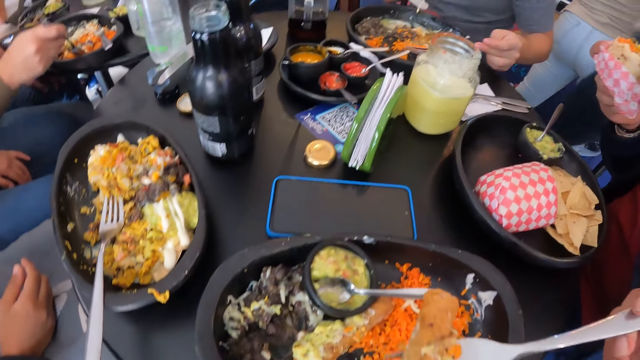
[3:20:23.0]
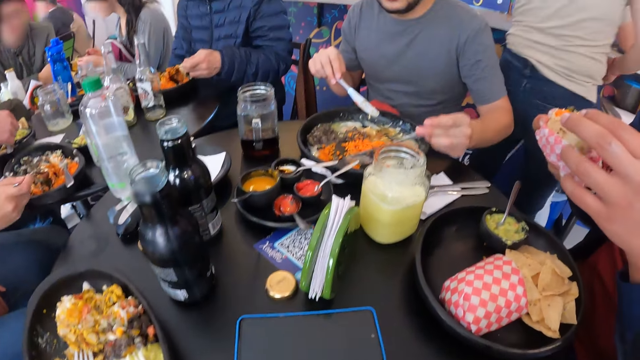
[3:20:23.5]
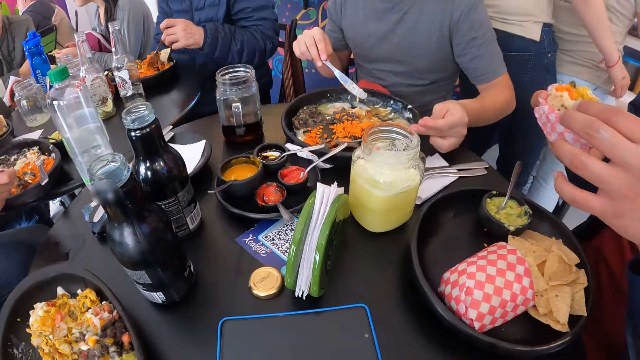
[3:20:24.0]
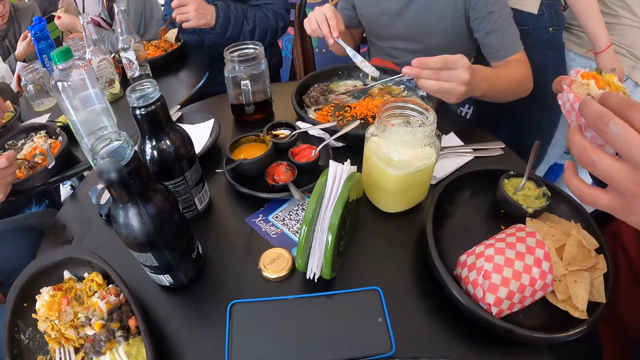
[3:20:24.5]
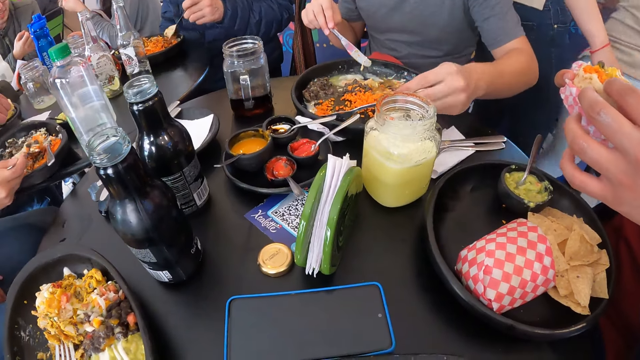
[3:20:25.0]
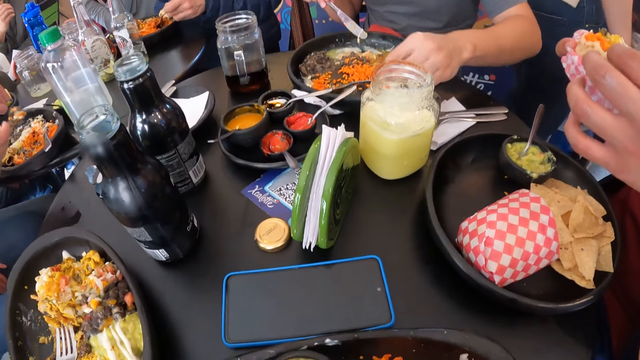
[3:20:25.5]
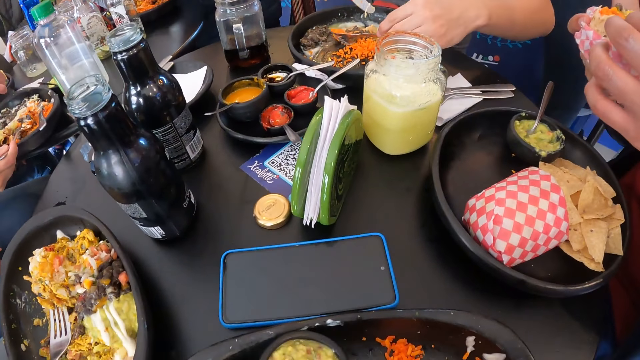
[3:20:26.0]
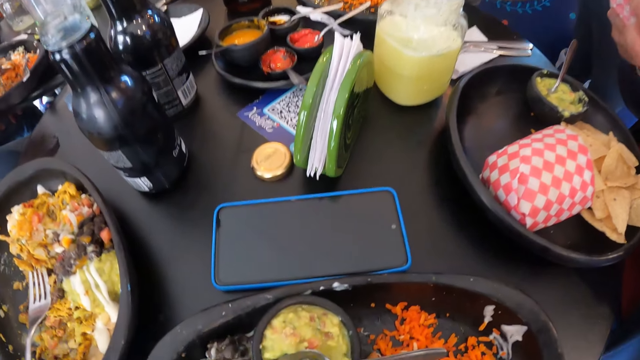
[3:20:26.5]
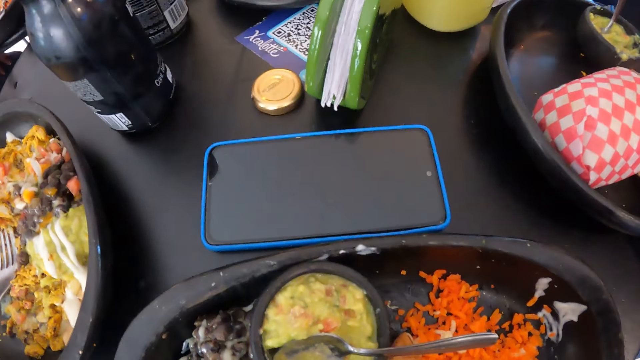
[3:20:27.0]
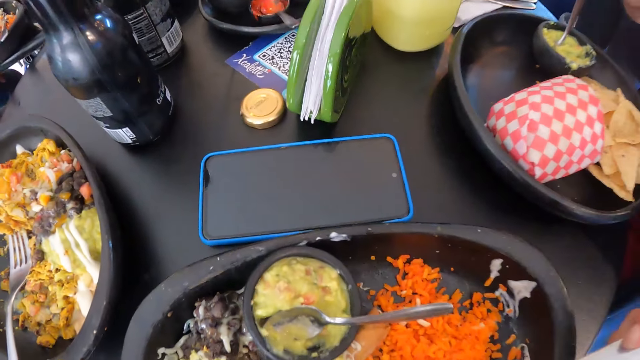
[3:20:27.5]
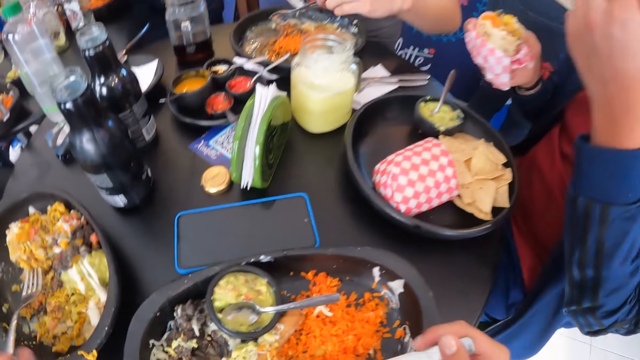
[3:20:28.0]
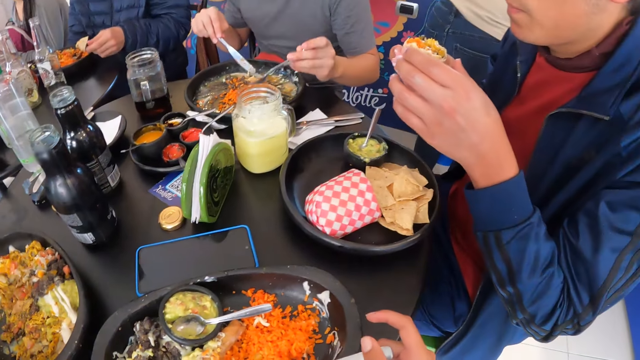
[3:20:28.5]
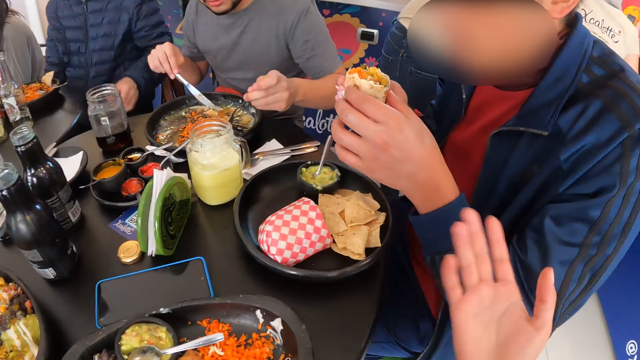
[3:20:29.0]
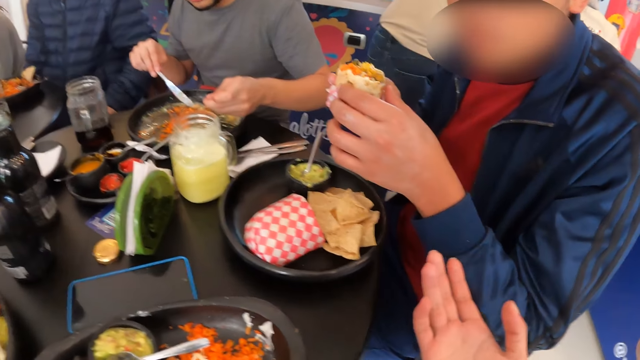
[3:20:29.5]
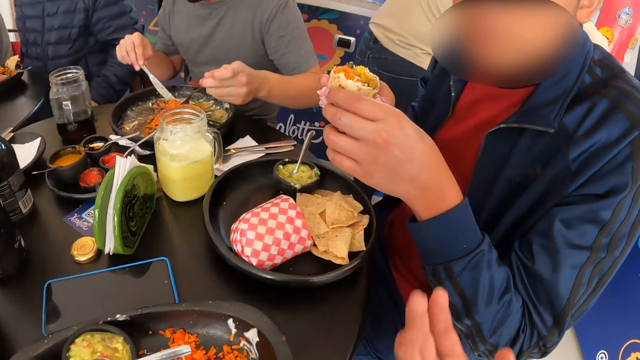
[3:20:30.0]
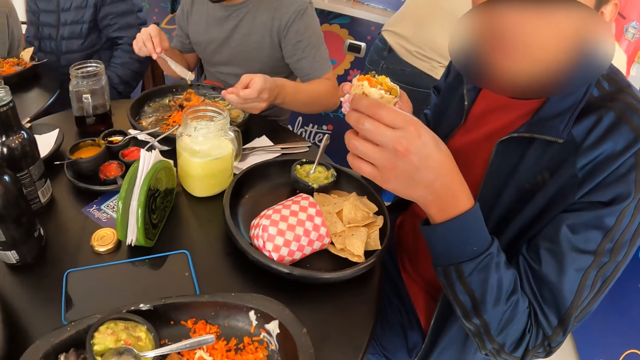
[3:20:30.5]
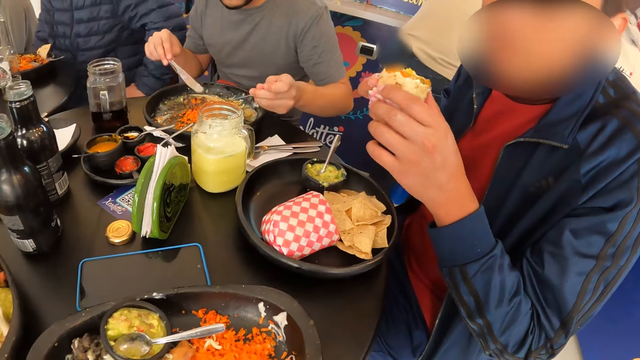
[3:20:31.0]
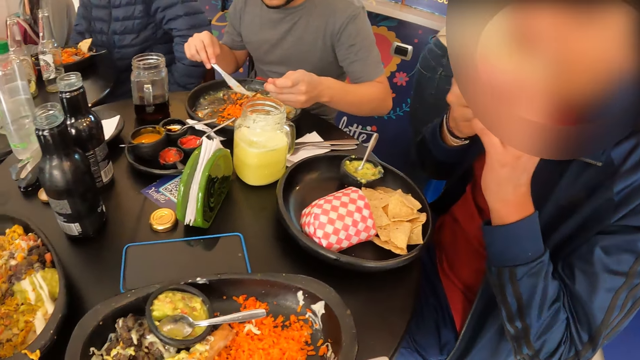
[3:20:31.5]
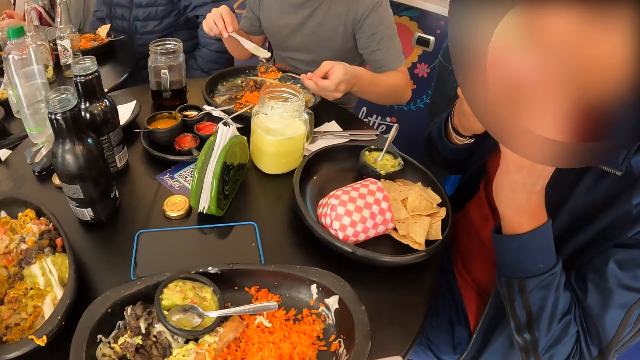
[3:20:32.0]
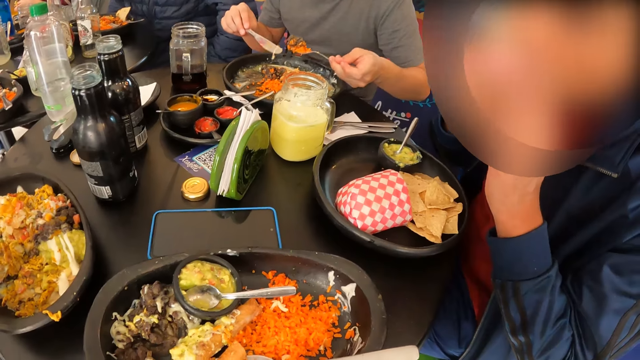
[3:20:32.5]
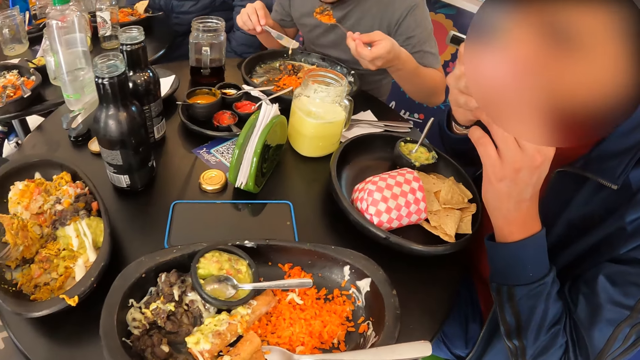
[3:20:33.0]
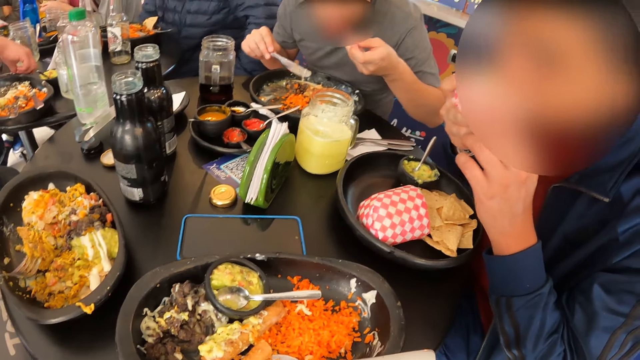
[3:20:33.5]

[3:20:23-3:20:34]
The camera wearer bites the piece of food. They interact with the man. The man eats the burger in his hands.

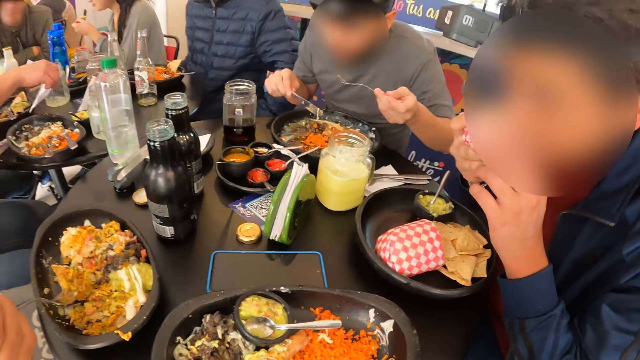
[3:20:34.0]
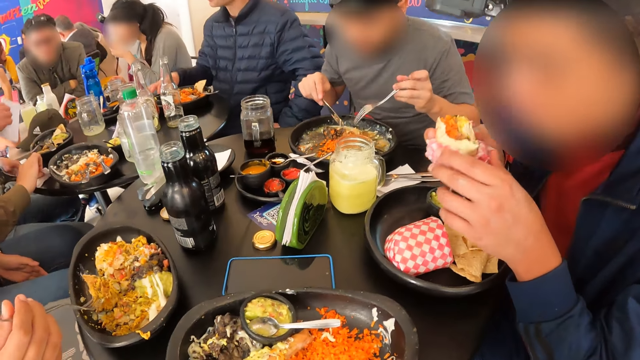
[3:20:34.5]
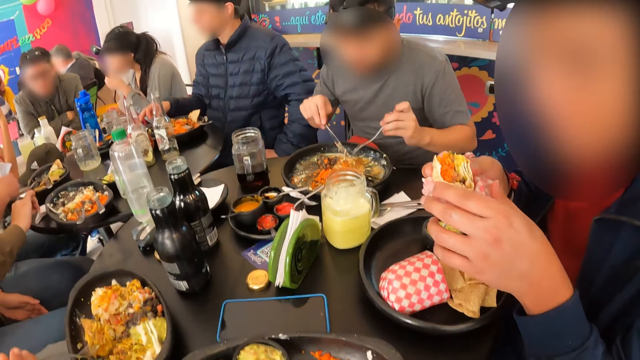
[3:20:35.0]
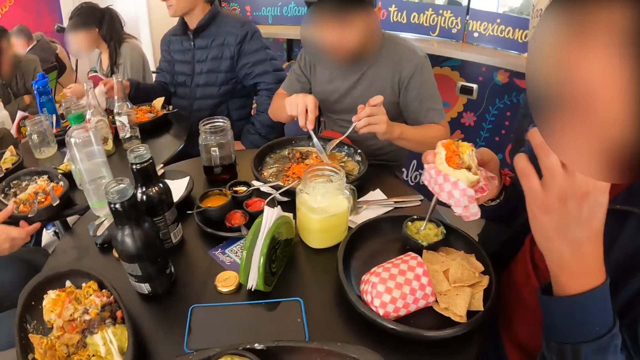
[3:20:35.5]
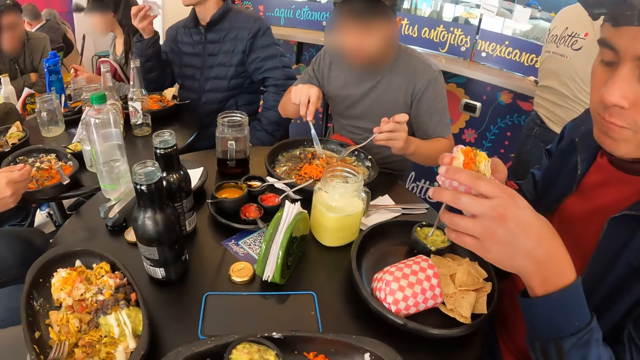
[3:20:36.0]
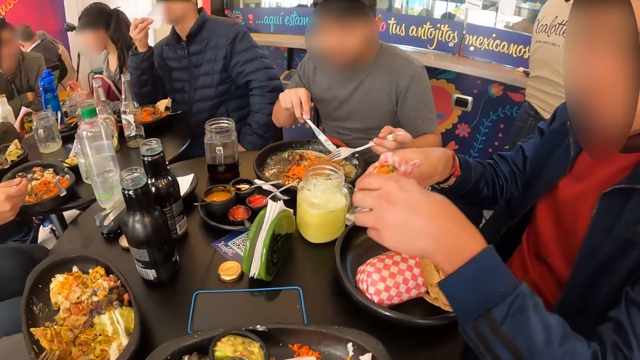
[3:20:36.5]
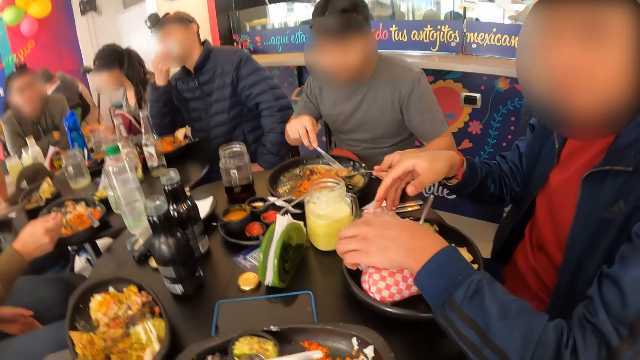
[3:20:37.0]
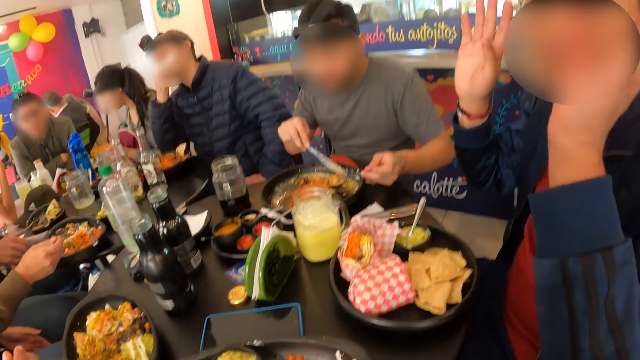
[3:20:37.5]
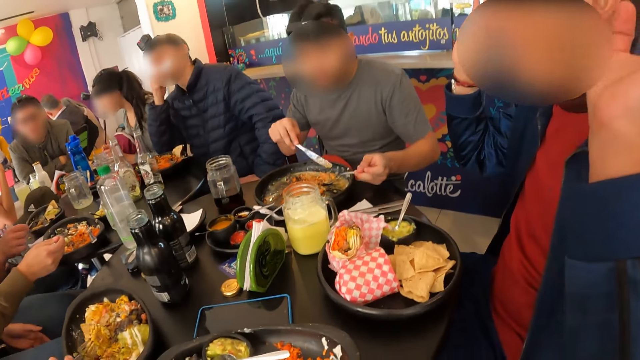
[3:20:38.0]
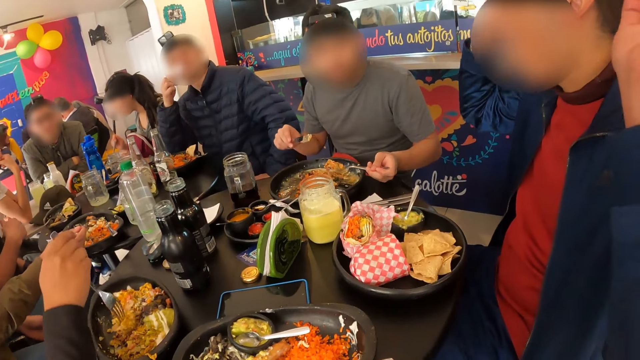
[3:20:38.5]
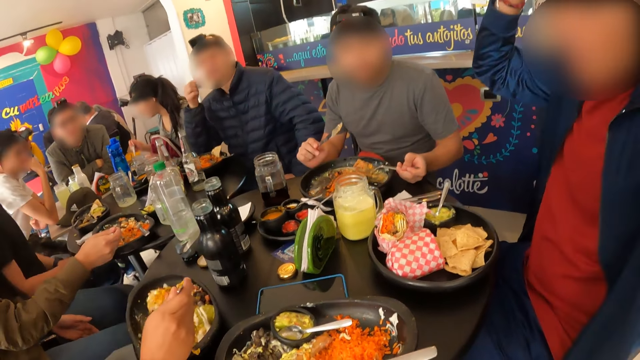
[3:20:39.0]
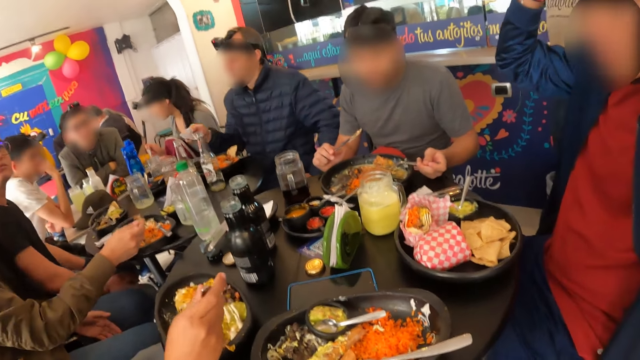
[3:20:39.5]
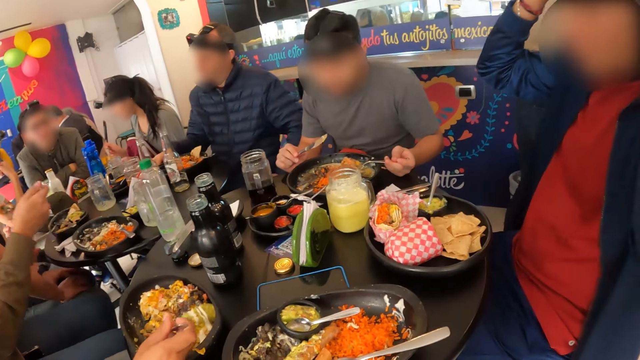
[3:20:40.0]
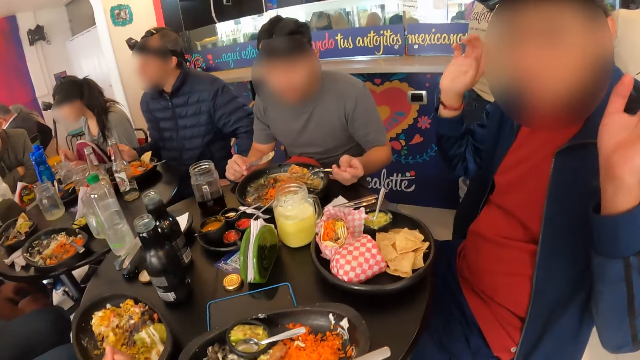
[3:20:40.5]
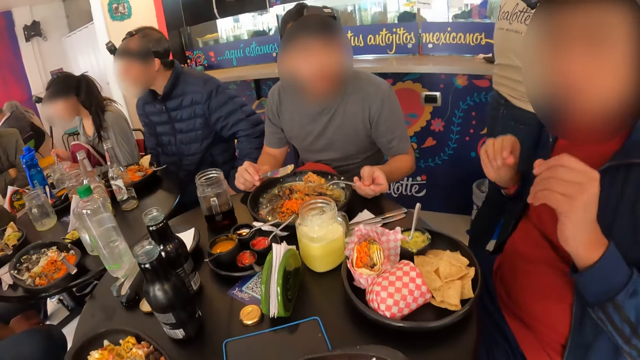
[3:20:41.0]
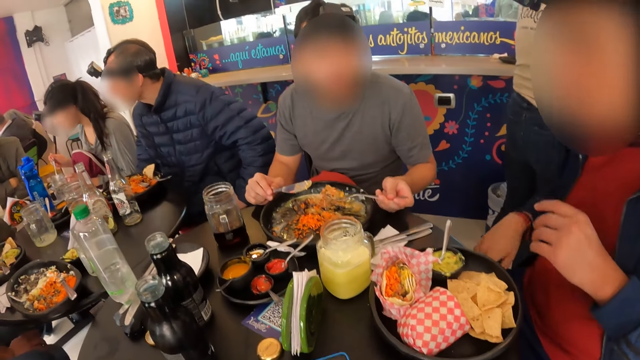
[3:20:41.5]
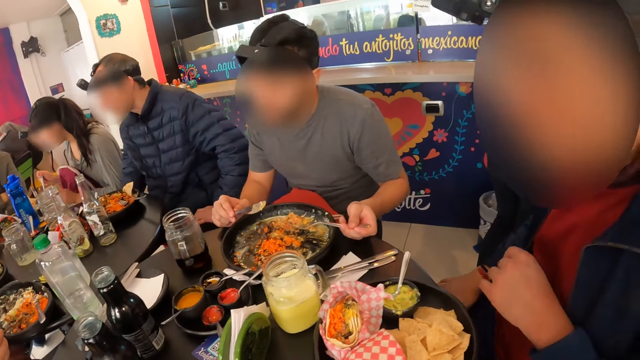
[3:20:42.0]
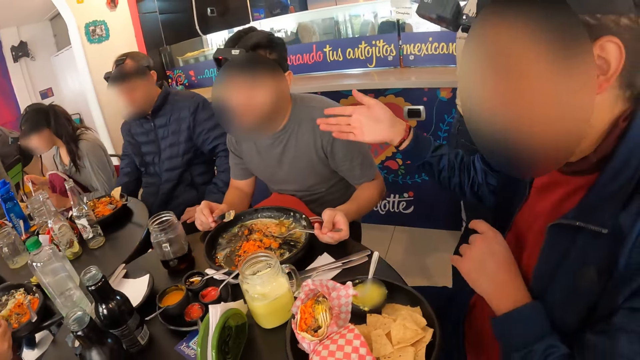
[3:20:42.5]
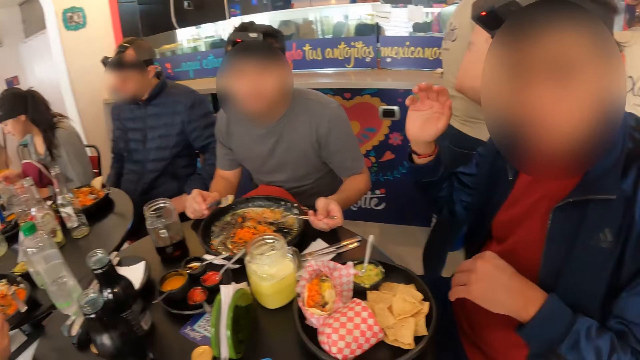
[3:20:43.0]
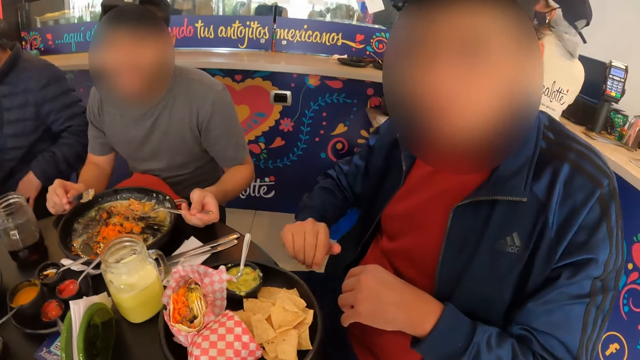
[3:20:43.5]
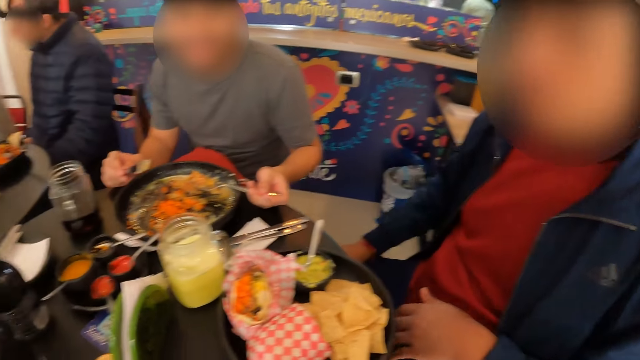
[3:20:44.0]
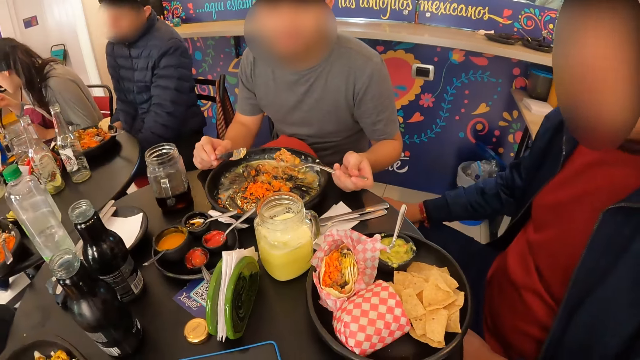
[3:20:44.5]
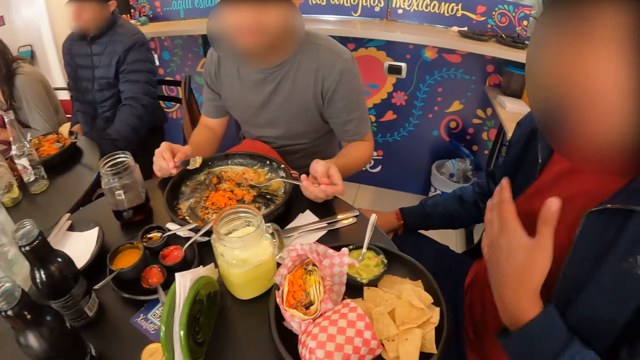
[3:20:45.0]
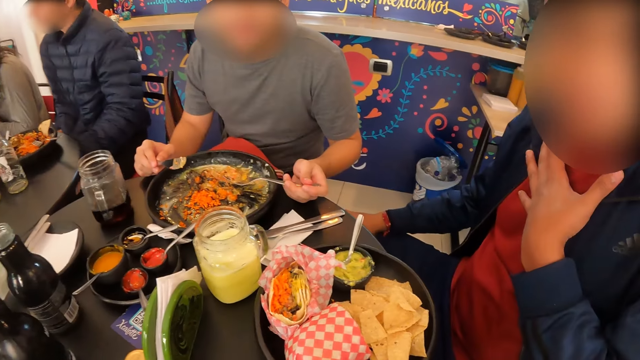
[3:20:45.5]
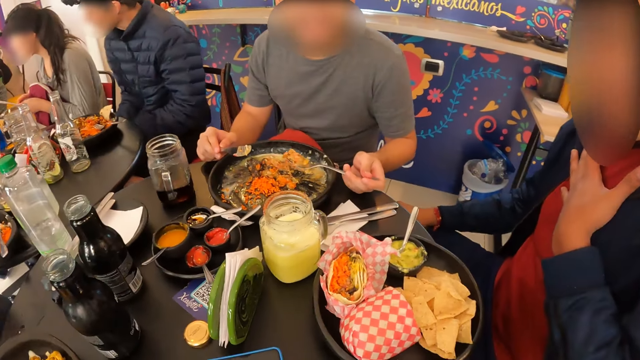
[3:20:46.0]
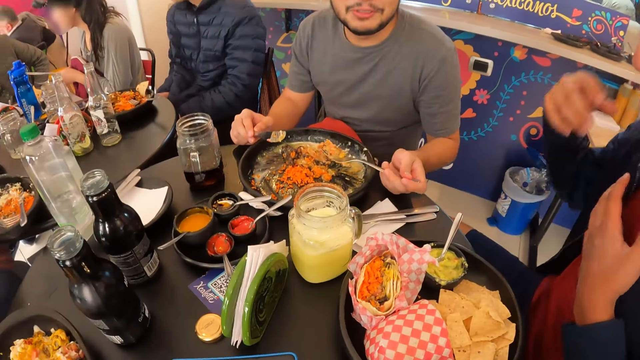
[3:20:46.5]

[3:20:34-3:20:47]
The man picks the serviette paper from the table with his right hand. He wipes his mouth with the serviette paper in his right hand. Another man drops the burger on the plate with his left hand. The first man drops the serviette paper on the table with his right hand.
